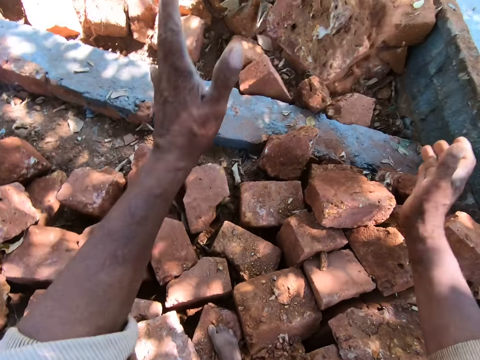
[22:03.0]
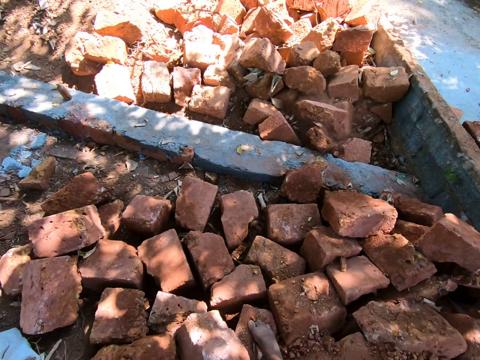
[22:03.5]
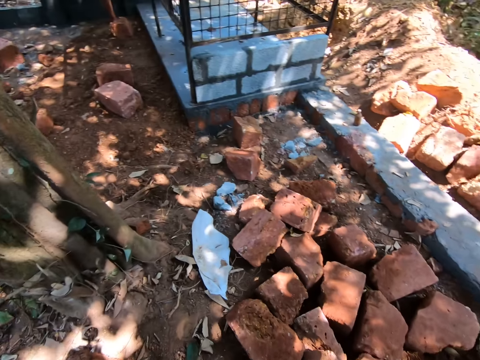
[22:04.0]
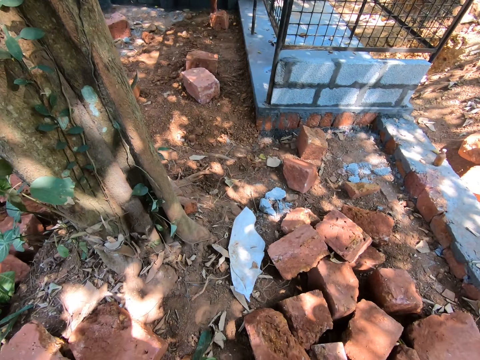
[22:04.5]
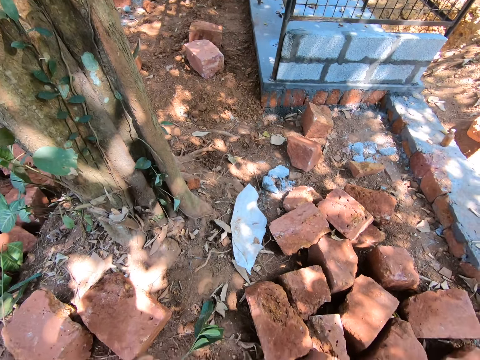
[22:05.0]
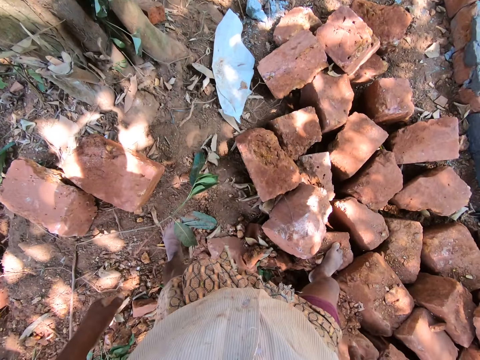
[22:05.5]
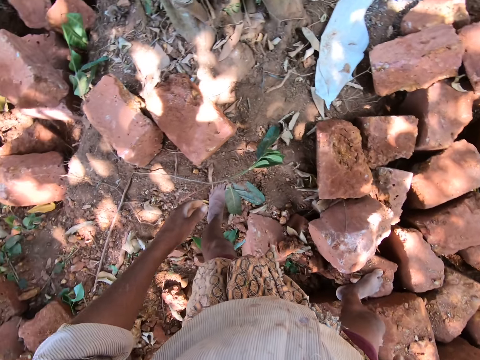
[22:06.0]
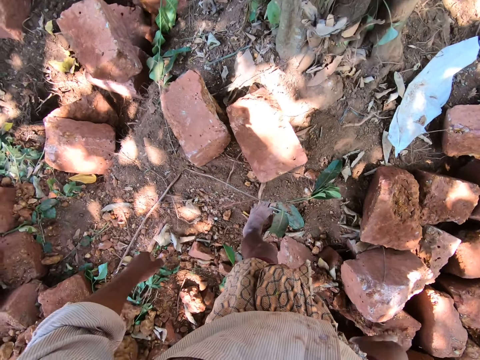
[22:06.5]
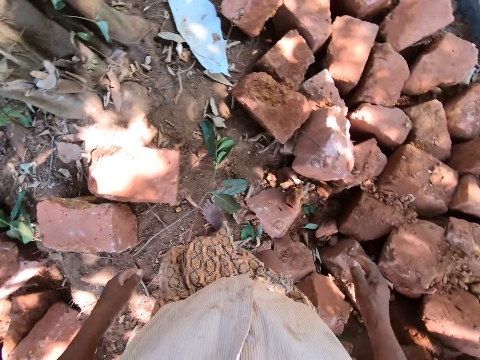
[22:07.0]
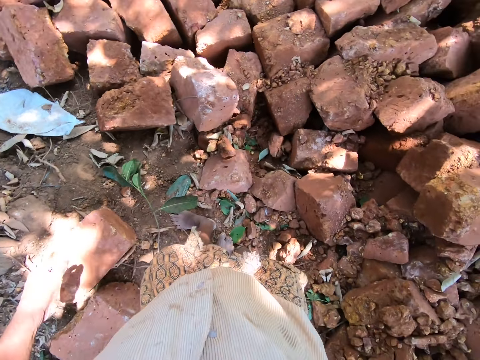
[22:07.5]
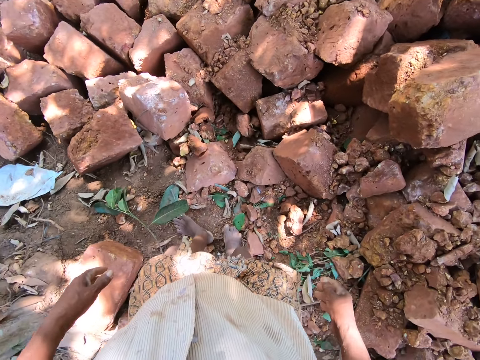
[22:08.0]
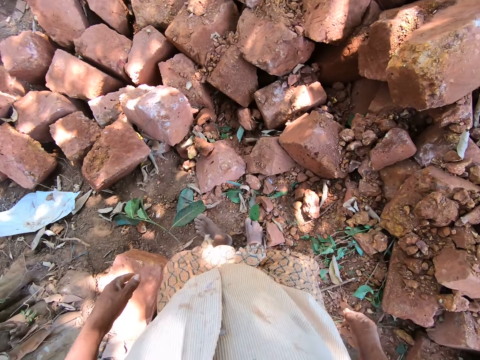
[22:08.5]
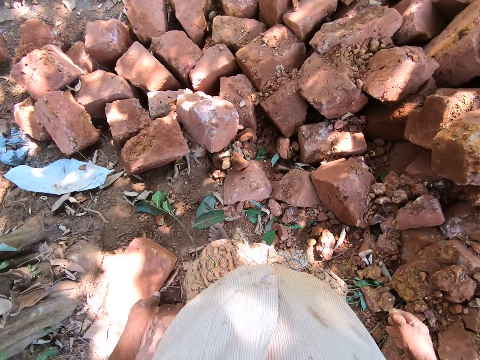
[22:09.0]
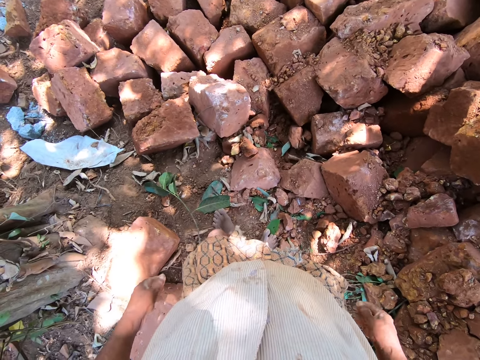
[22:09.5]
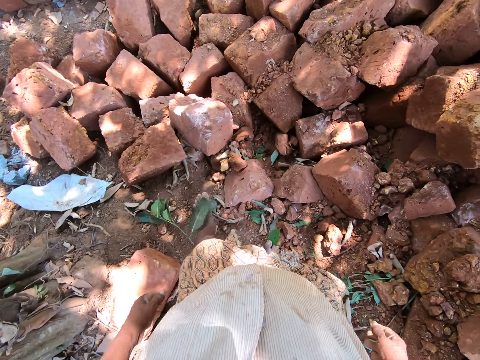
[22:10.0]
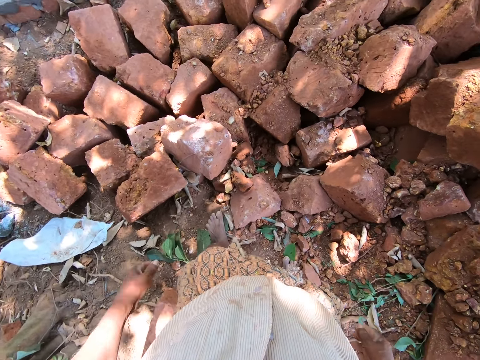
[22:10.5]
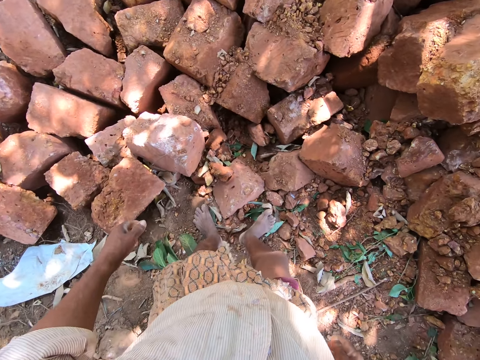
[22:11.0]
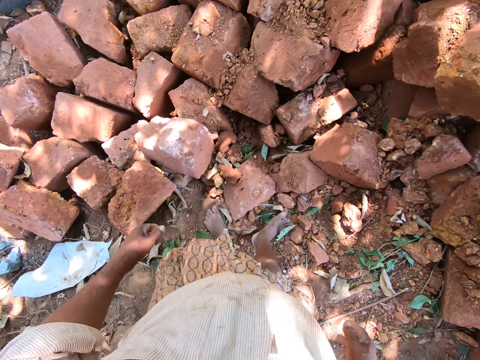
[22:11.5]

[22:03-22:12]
The camera wearer tosses the mud brick on the pile of mud bricks with both hands. They look around.

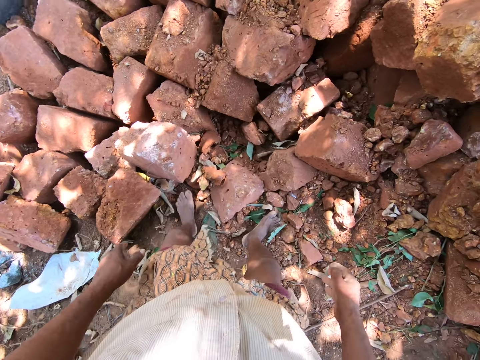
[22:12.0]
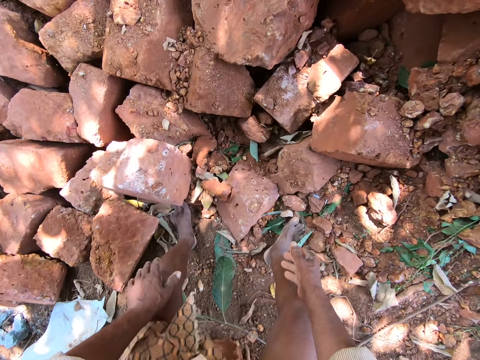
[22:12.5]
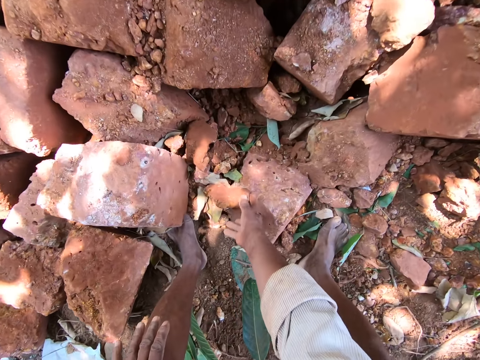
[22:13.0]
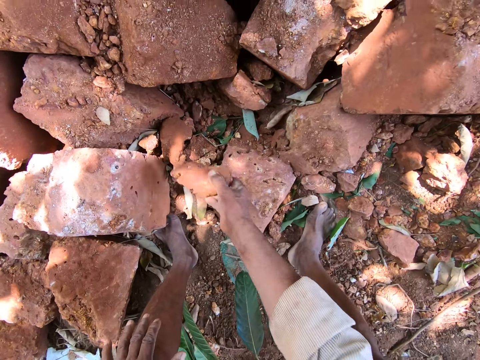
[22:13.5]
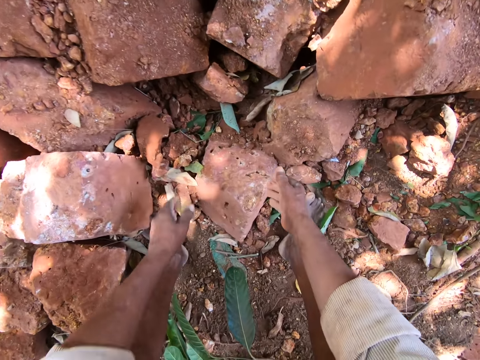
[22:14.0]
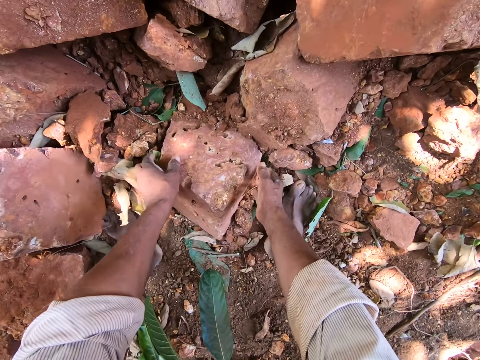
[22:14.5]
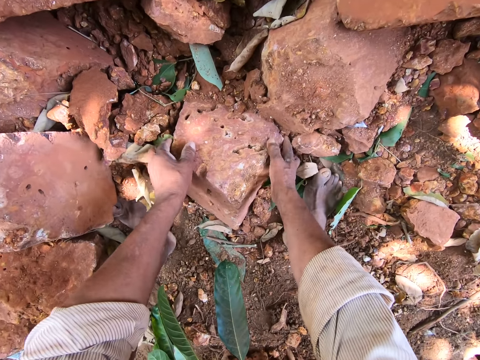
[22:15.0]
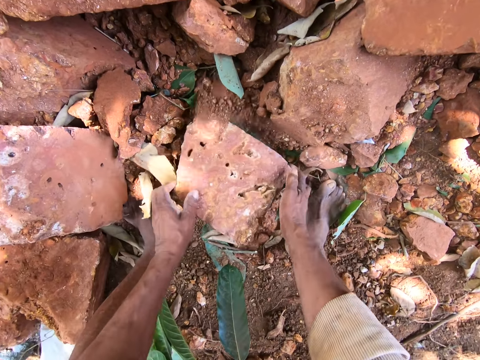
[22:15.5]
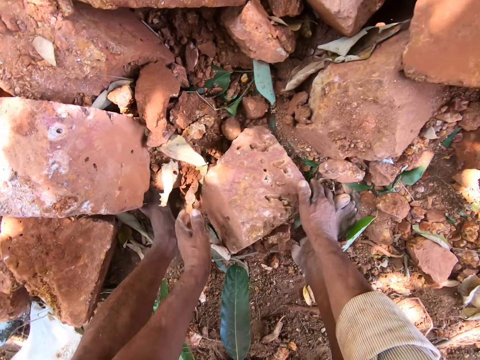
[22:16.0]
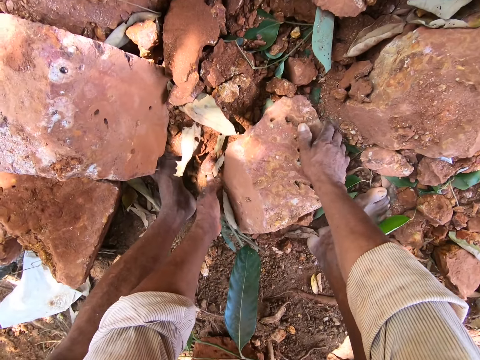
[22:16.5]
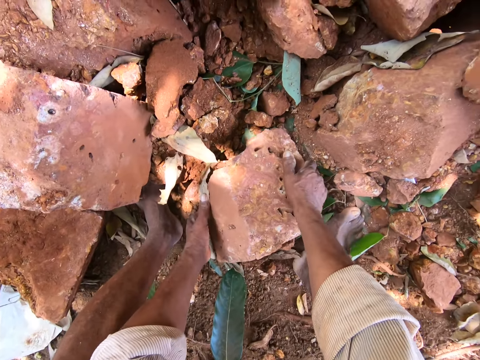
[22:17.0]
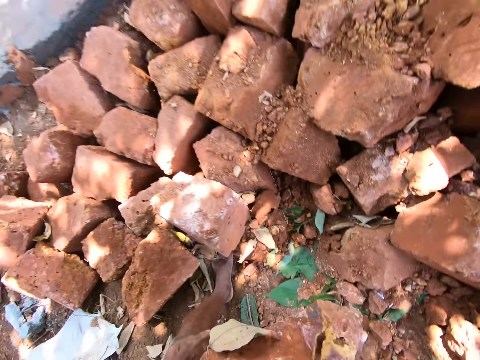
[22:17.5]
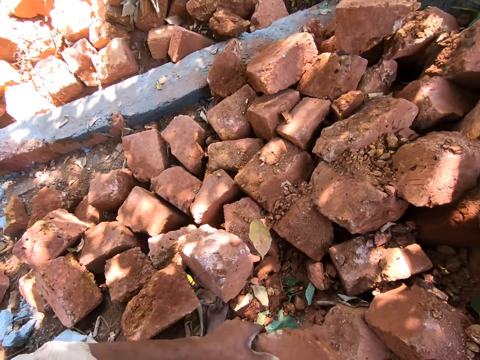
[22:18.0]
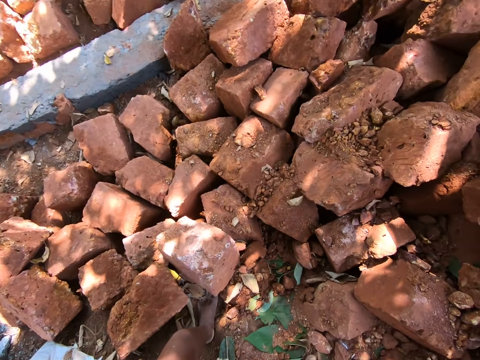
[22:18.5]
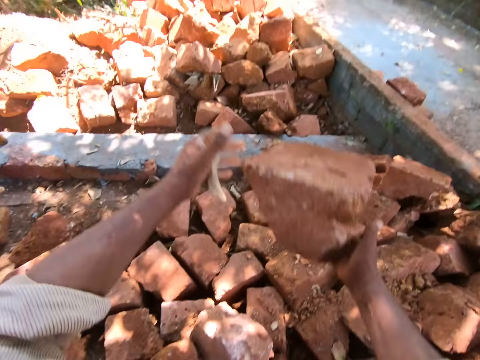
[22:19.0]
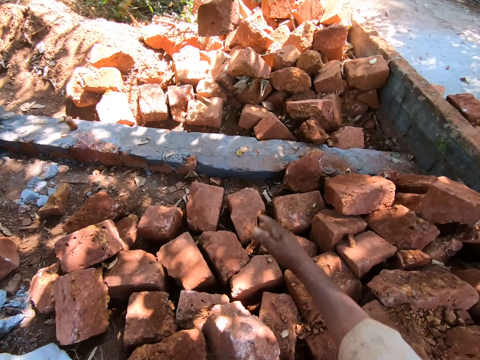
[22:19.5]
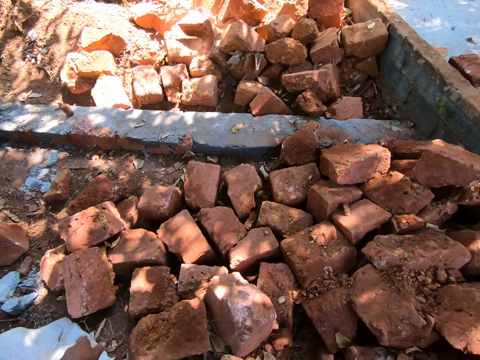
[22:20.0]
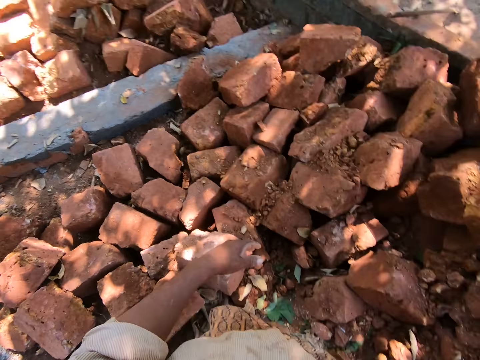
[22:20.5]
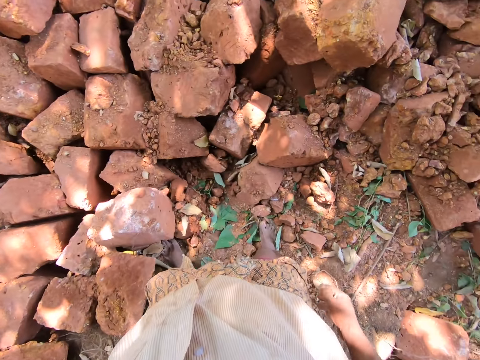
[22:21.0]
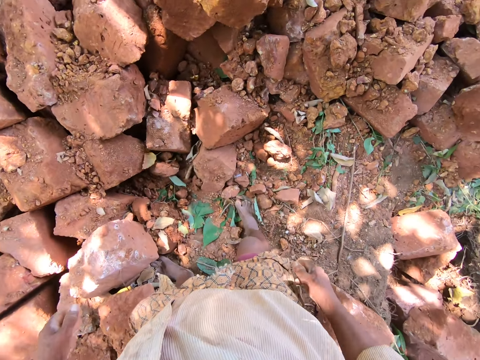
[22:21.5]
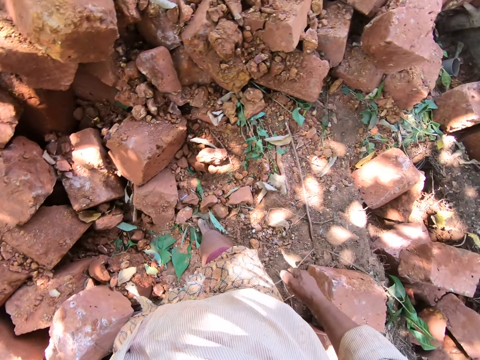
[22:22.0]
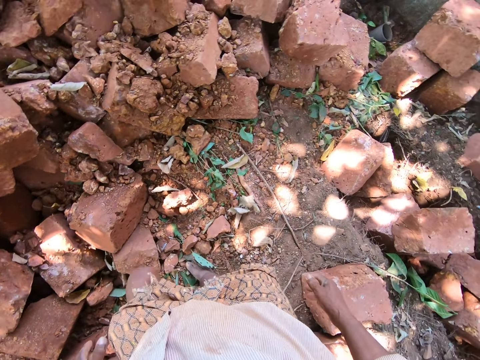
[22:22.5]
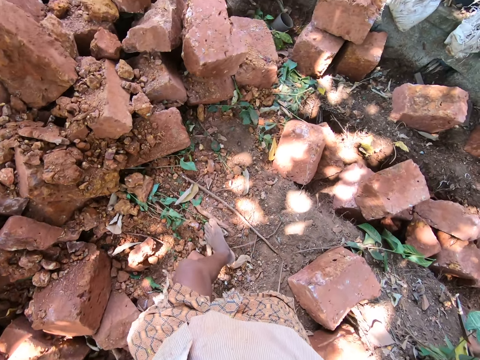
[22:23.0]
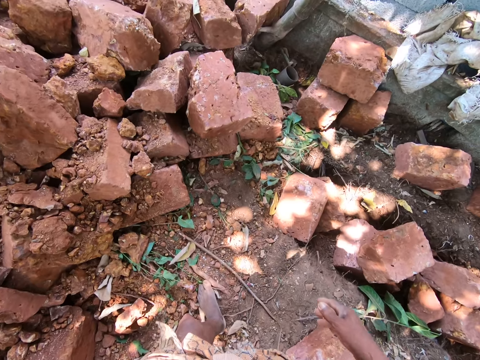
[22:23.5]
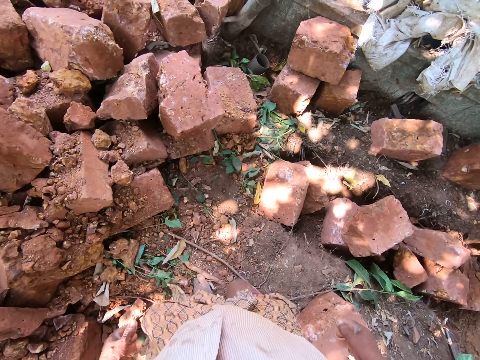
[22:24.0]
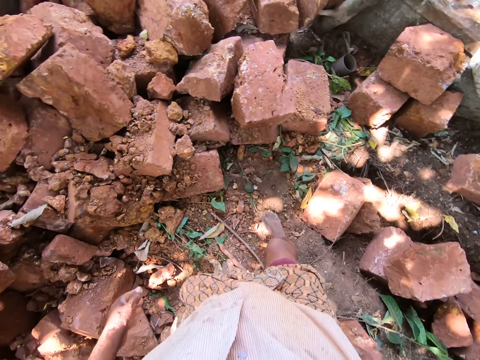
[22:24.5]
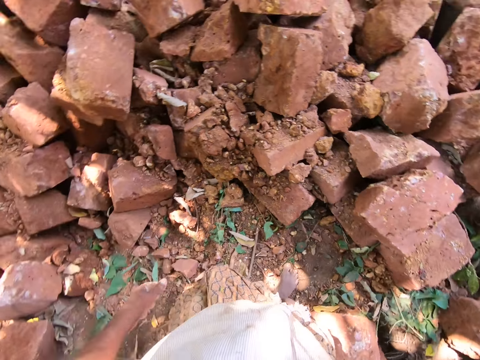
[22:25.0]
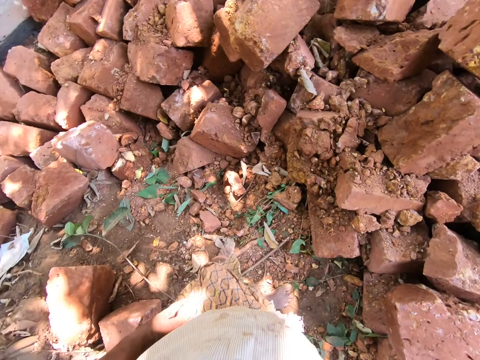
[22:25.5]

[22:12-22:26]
The camera wearer picks up a piece of a mud brick from the pile of mud bricks with his right hand. He carries the brick with his right hand. He tosses the piece of mud brick on the pile of mud bricks with his right hand. He picks up a mud brick from the ground with both hands. He carries the brick. He tosses the mud brick on the pile of mud bricks with both hands. He looks around.

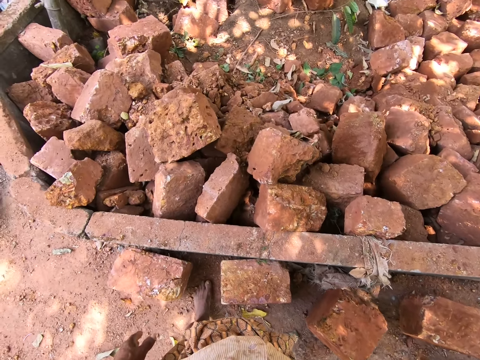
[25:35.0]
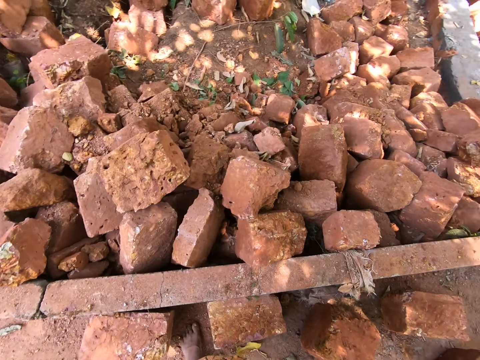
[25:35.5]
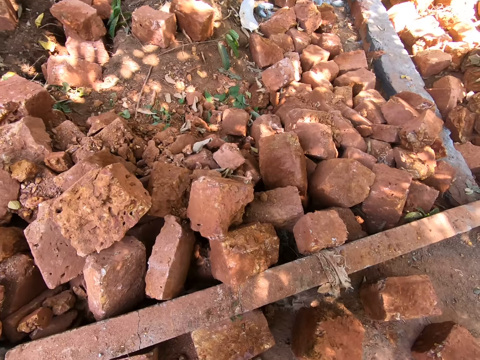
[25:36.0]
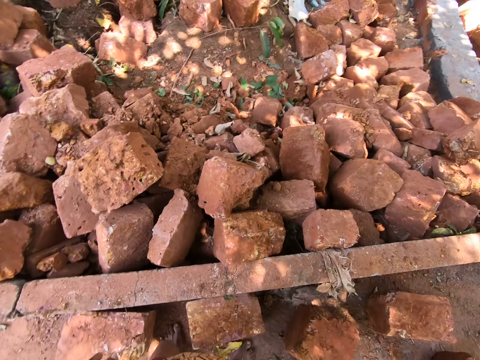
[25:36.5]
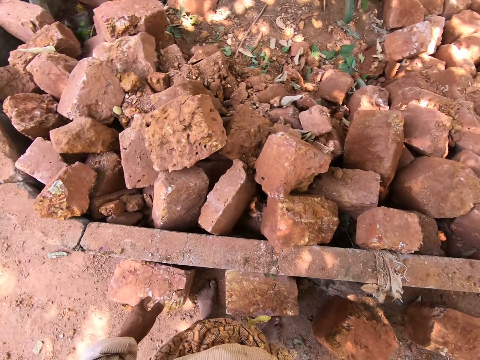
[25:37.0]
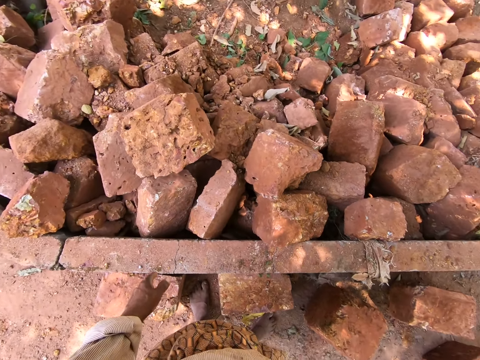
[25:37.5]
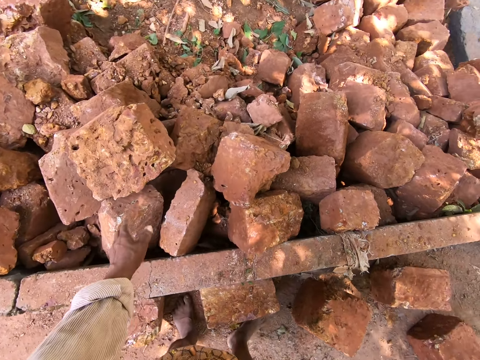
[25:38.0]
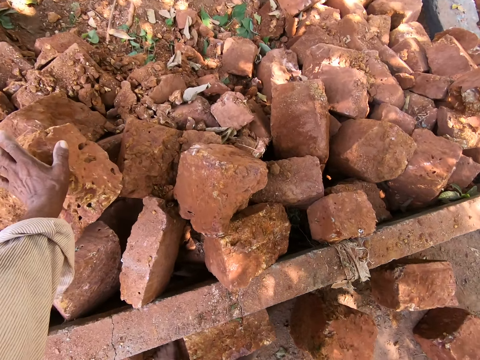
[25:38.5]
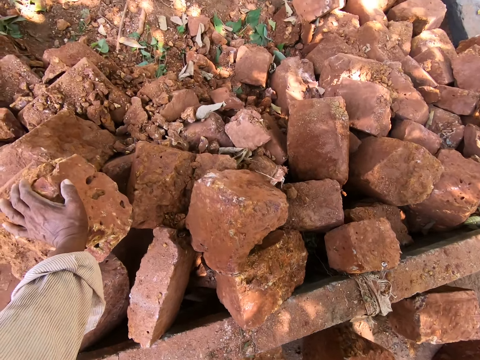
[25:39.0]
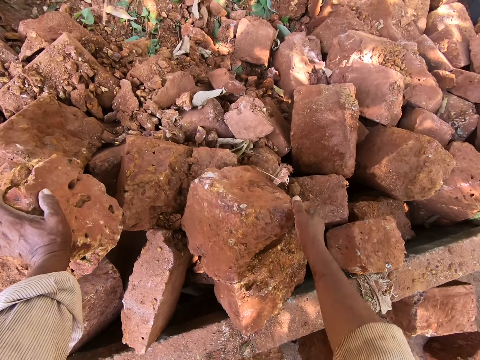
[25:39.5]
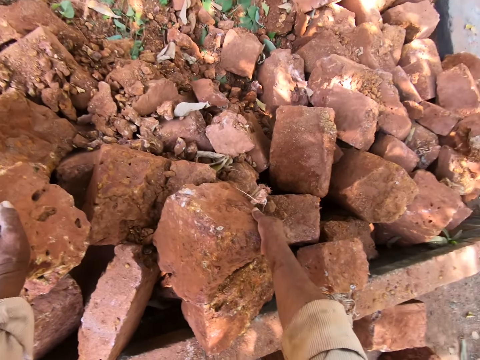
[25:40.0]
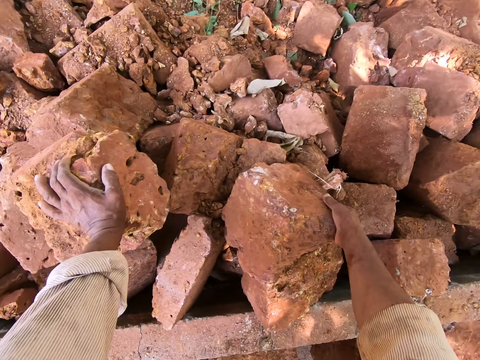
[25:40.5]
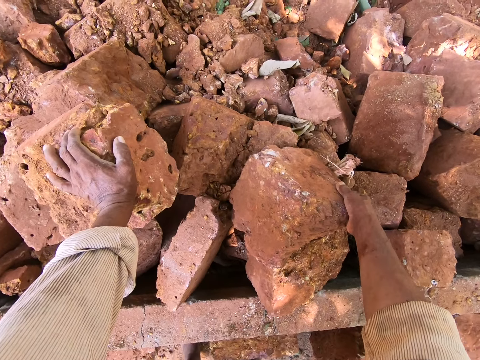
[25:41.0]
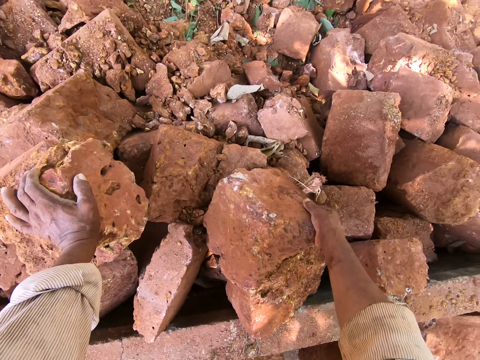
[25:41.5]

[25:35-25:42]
The camera wearer converses with a man. He places his left hand on a concrete stone from the other side of the wall. He places his right hand on the concrete stone. He converses with another man and the first man.
